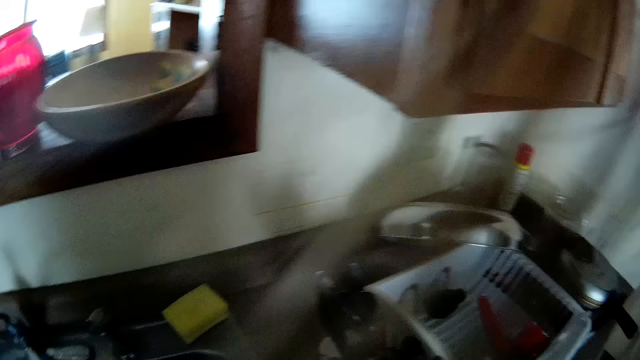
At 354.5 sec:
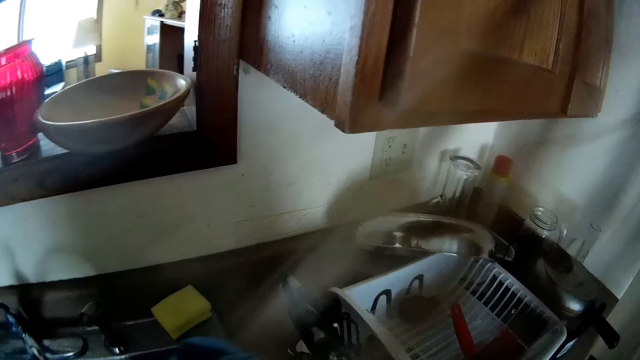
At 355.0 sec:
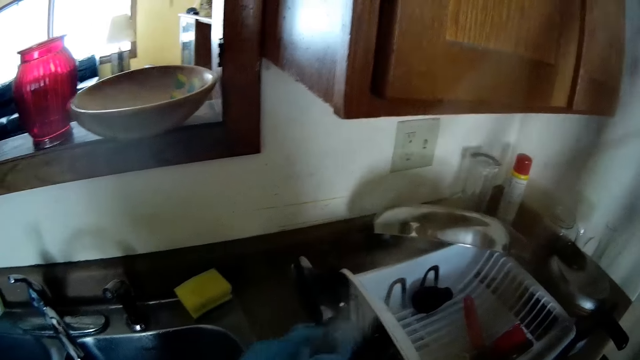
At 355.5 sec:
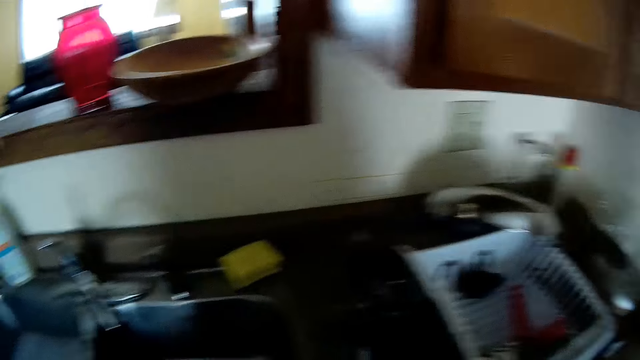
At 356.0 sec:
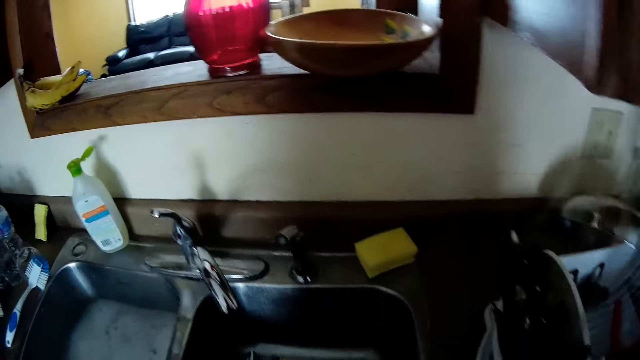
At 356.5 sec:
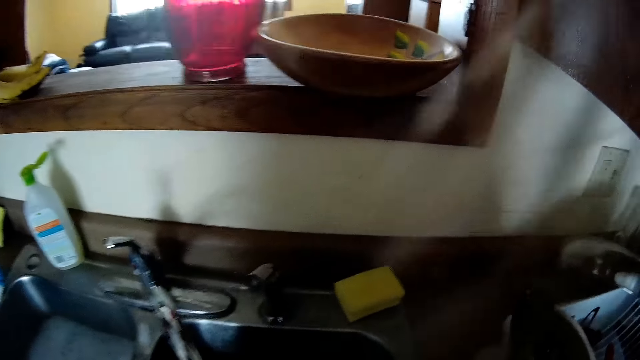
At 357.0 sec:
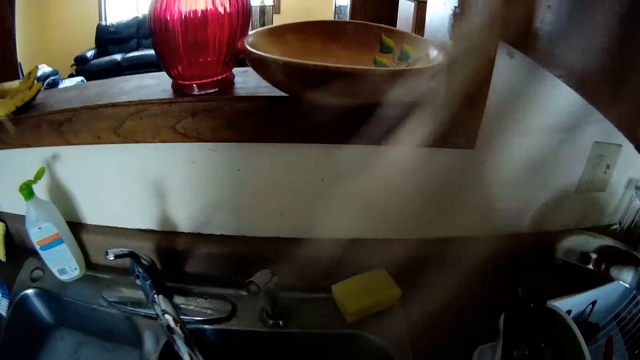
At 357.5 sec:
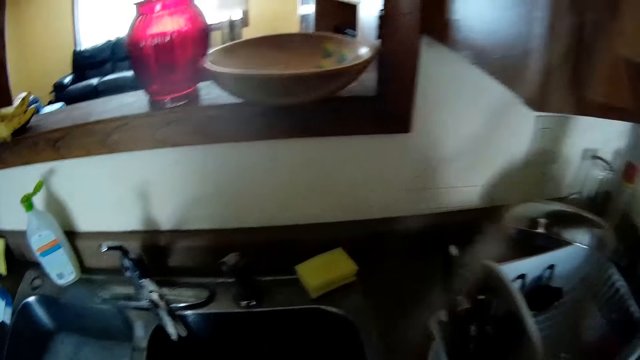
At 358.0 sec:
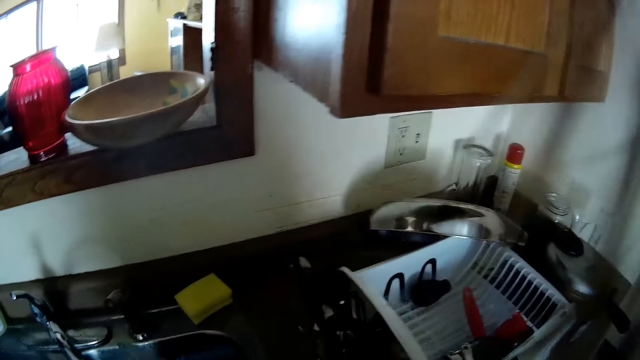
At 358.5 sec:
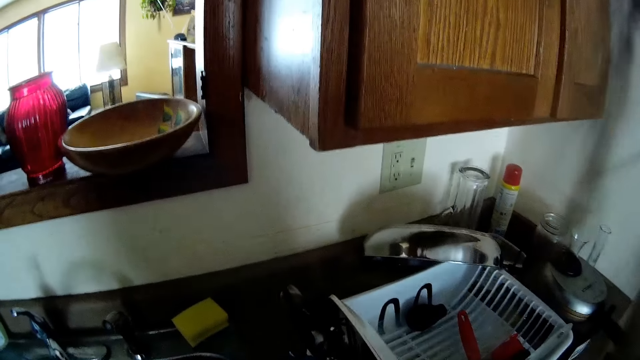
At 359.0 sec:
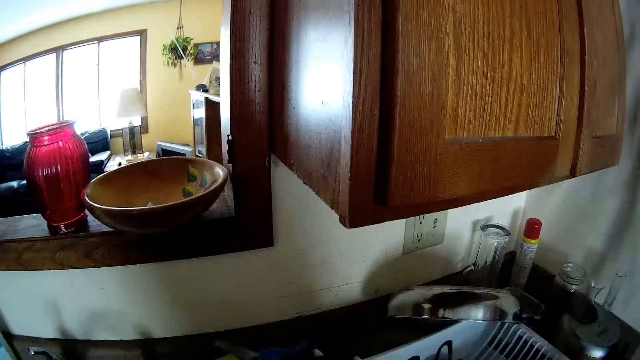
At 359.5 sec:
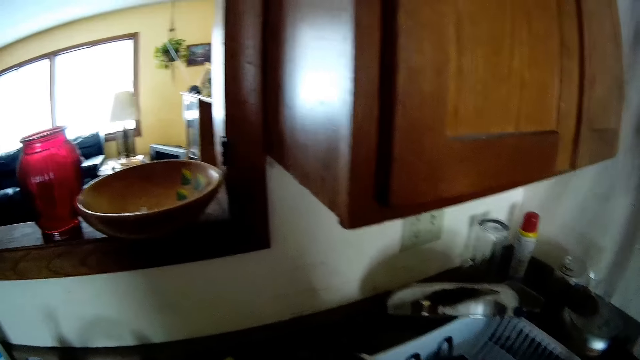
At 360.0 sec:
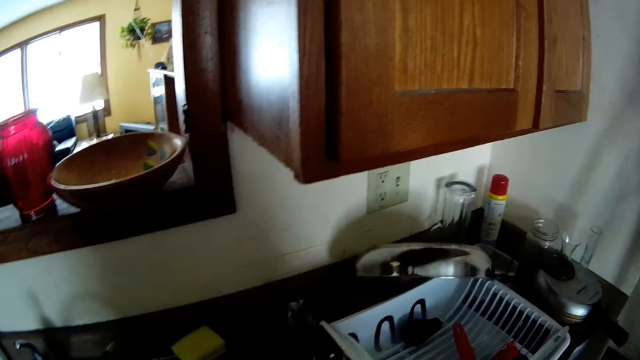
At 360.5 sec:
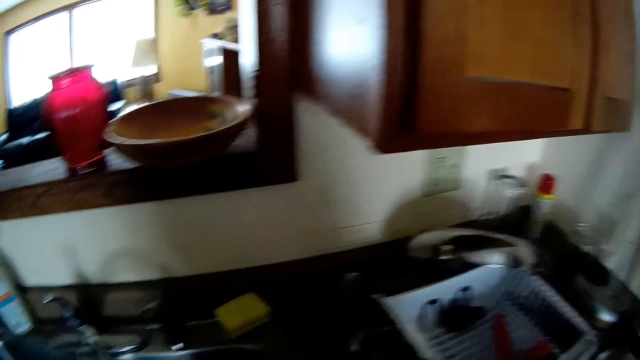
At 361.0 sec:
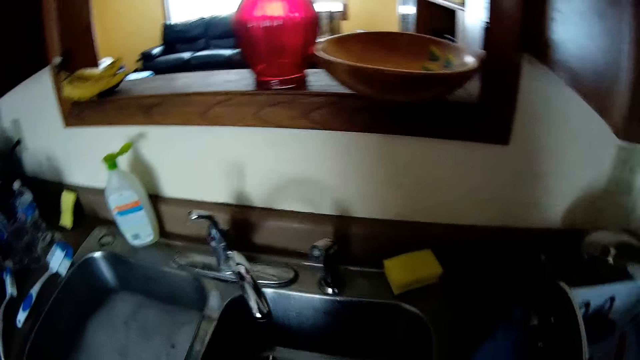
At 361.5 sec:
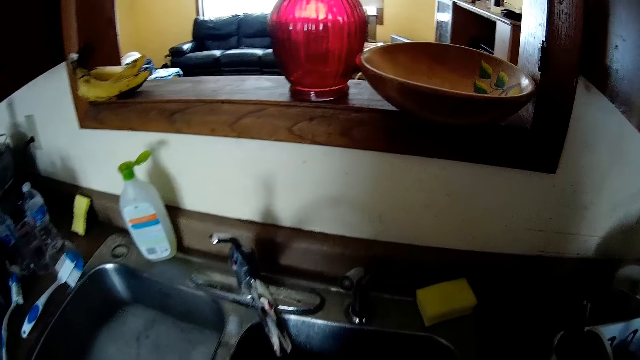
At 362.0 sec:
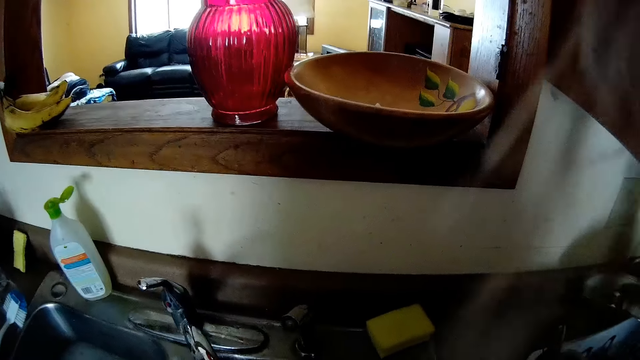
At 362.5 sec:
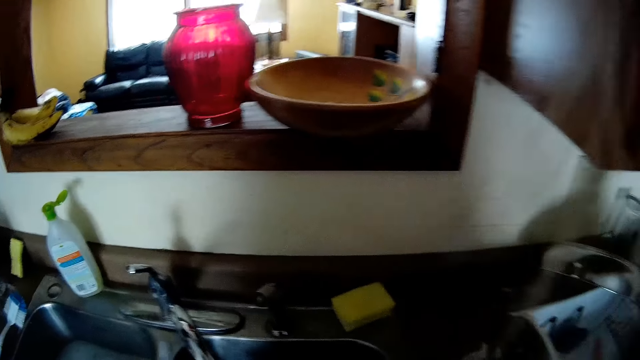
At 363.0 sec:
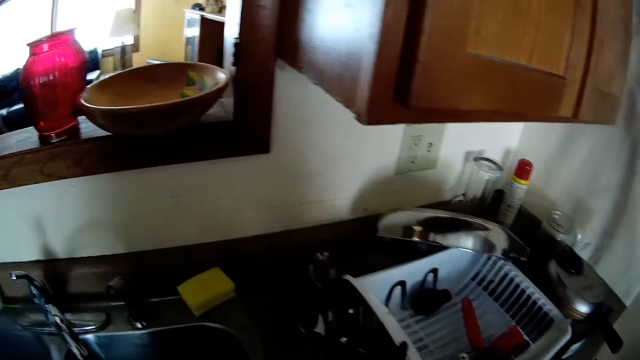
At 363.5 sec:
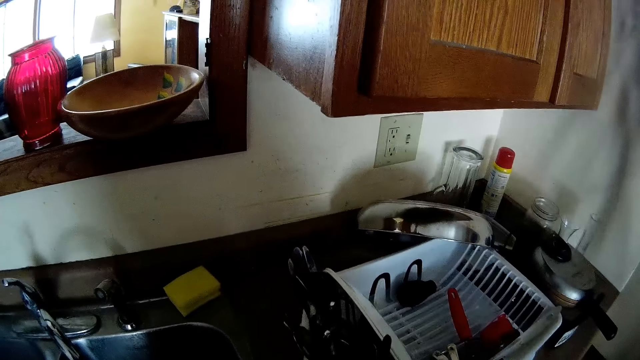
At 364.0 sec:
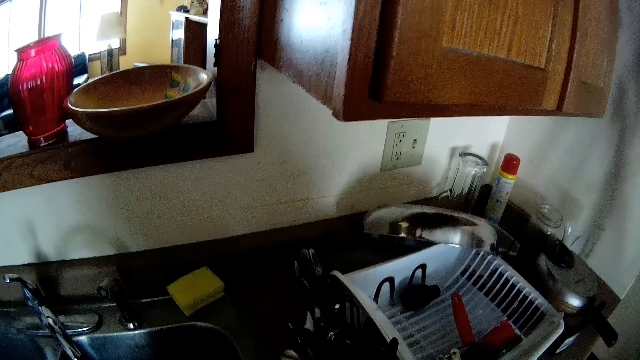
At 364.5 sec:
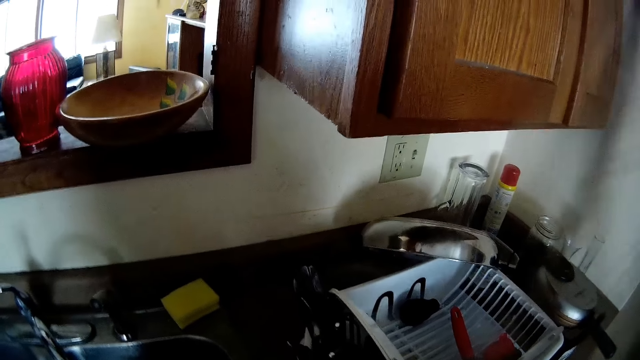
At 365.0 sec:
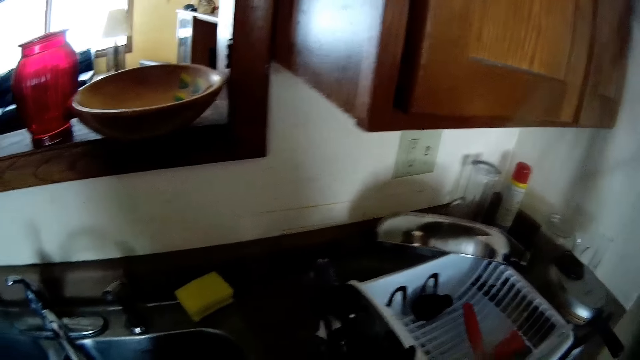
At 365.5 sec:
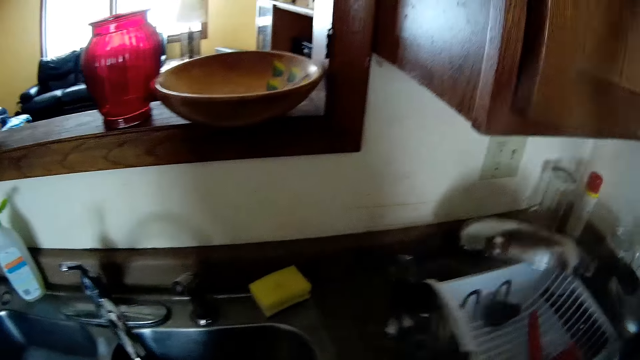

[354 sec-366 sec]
The camera wearer puts the spoon in the rack. They pick the spoon in the sink. They put the spoon in the rack. They pick the spoon in the sink. They put the spoon in the rack.

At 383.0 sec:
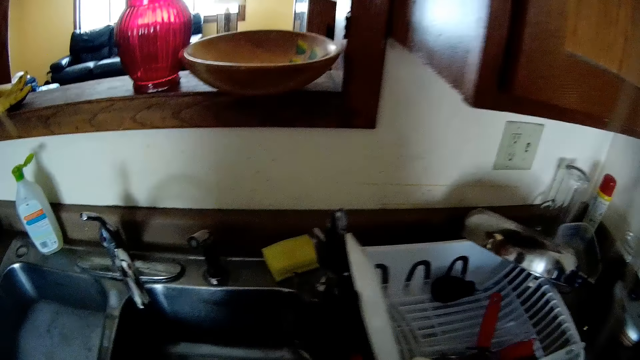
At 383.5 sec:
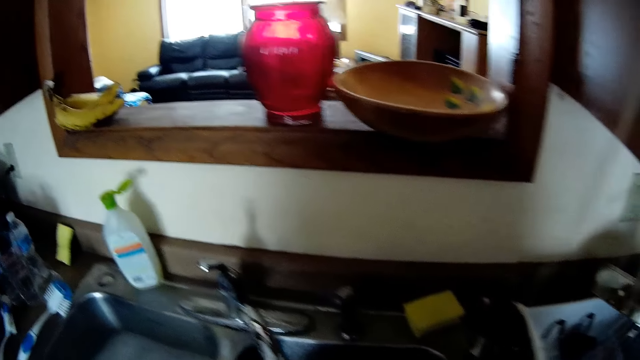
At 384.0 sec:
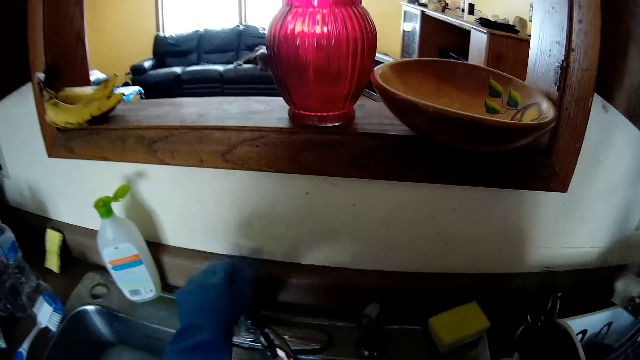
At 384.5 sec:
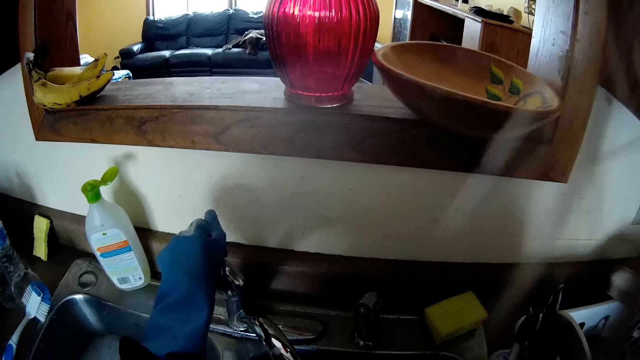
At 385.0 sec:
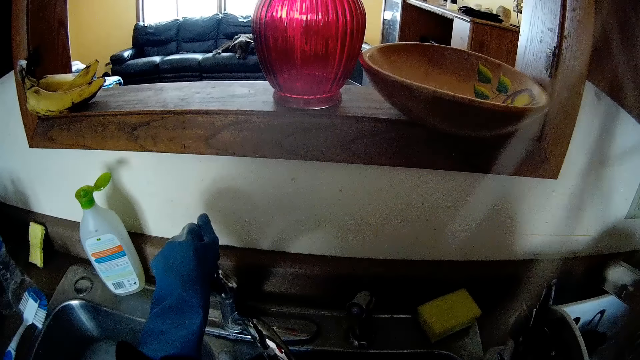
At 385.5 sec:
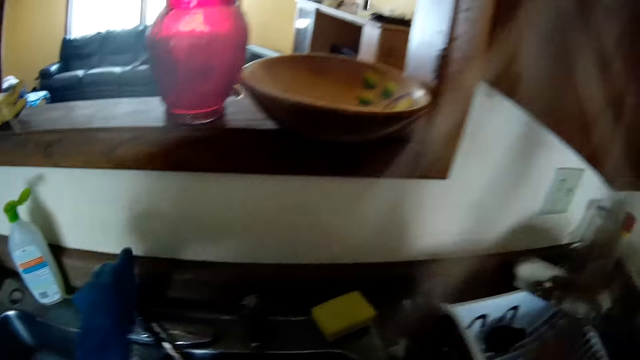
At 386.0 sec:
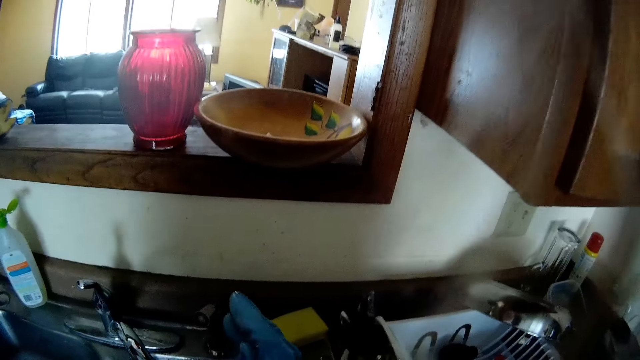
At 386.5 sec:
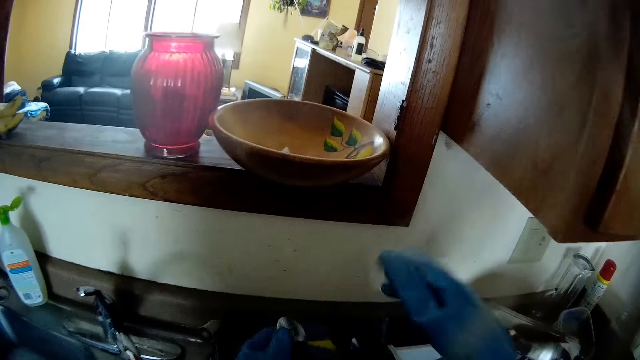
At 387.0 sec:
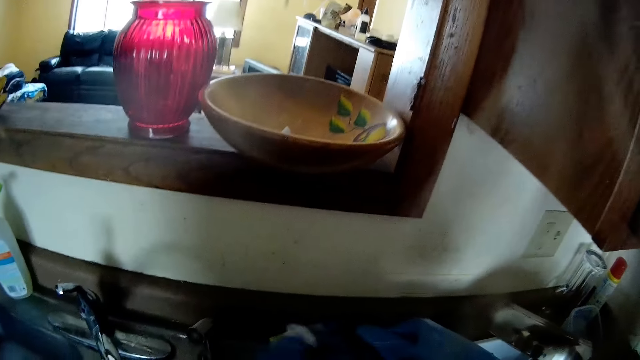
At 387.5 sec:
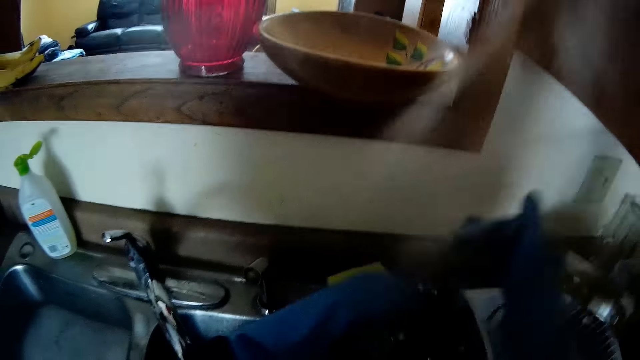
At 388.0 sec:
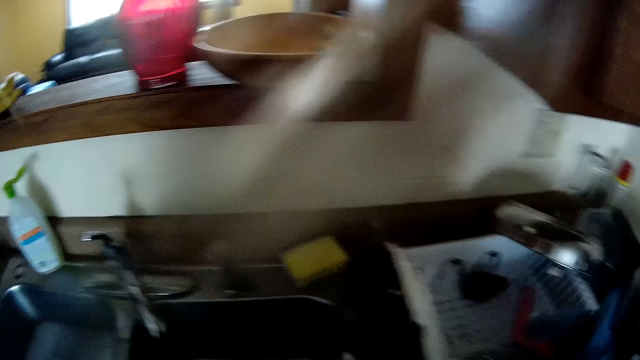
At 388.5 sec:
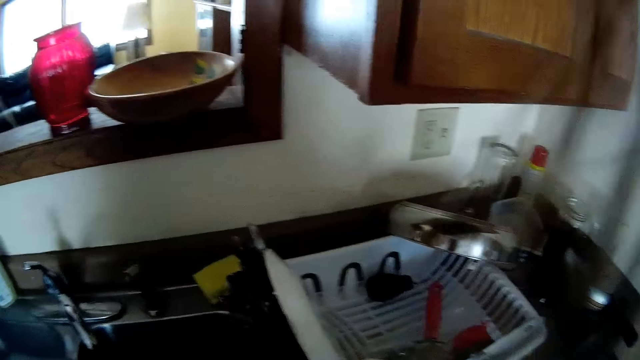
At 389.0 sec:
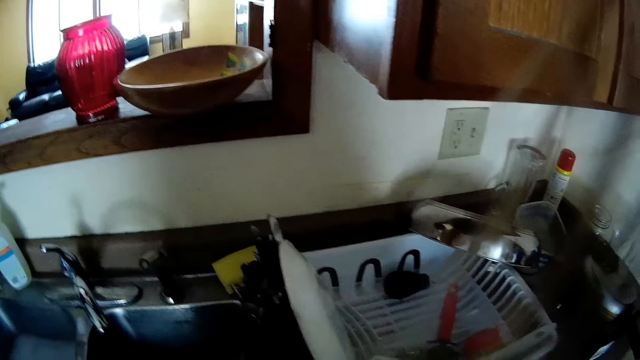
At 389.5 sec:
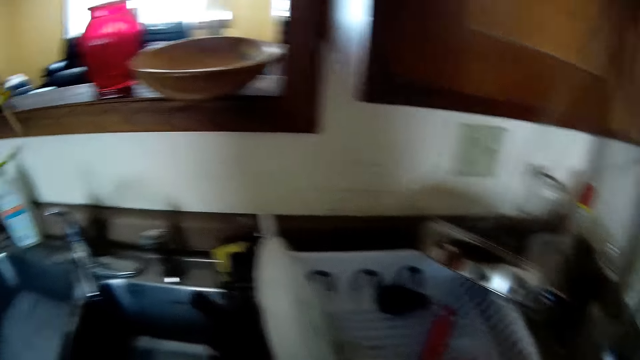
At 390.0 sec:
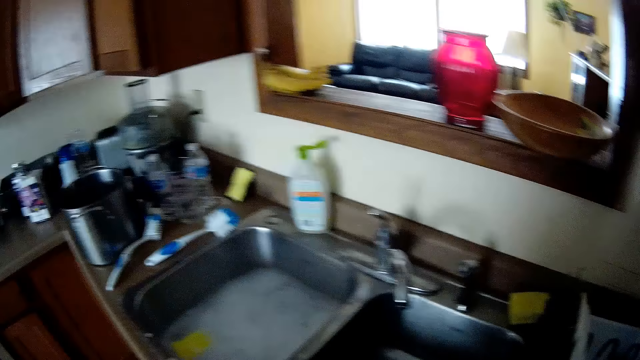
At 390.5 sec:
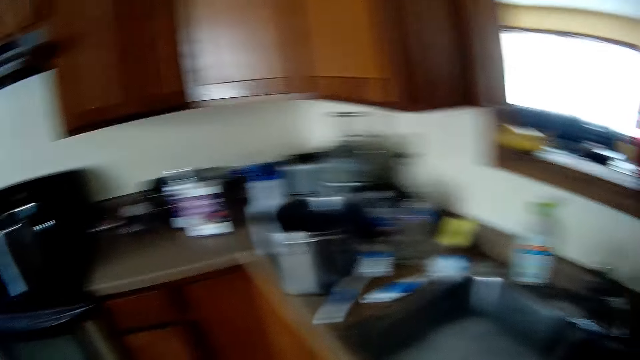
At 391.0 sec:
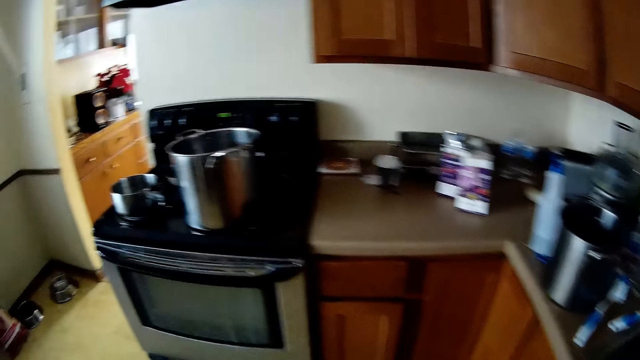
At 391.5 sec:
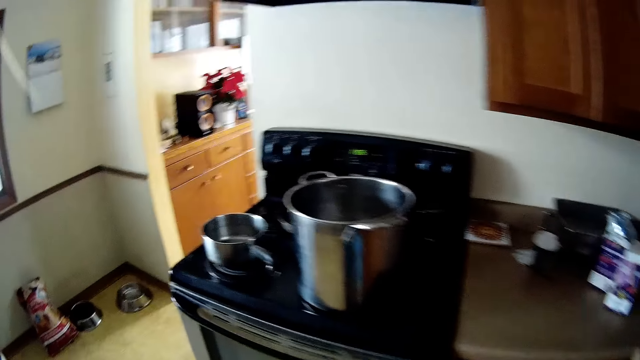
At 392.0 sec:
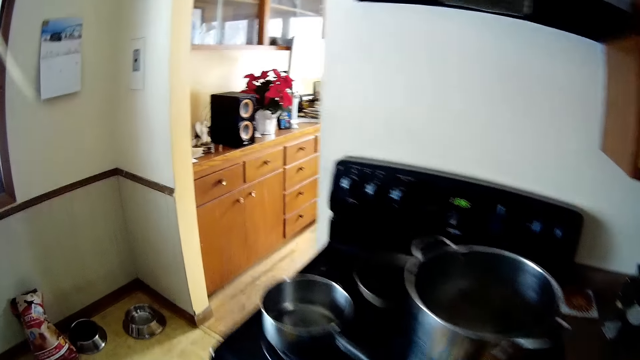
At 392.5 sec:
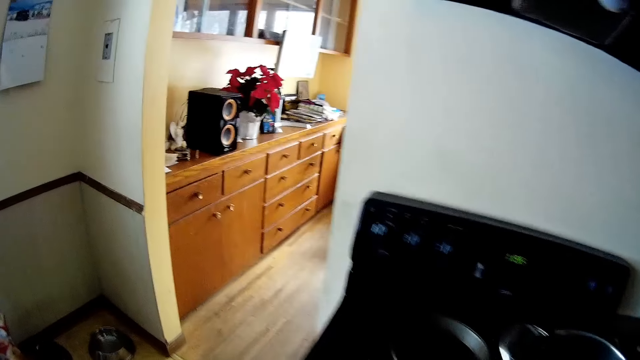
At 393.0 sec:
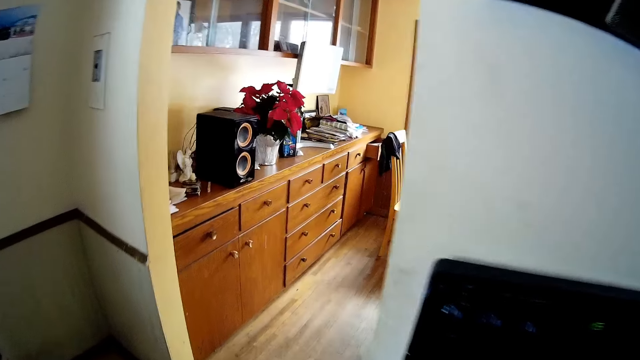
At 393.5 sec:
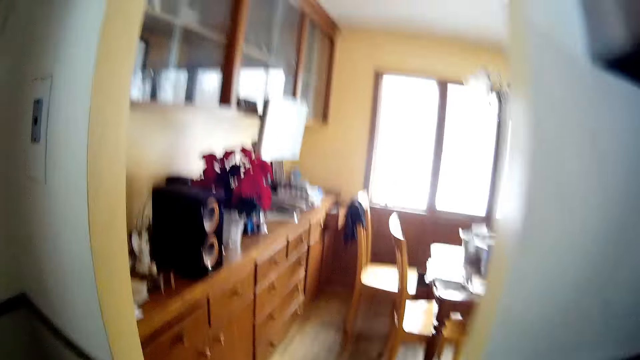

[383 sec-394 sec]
The camera wearer opens a water tap. They close the tap. They straighten the gloves on the hand. They put the spoon in the dish rack. They walk out of the kitchen. They walk in the room.
